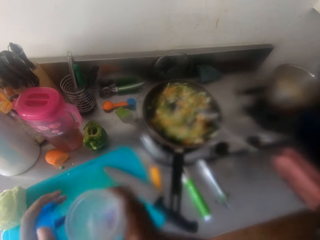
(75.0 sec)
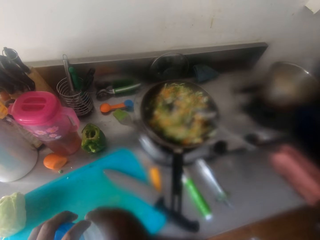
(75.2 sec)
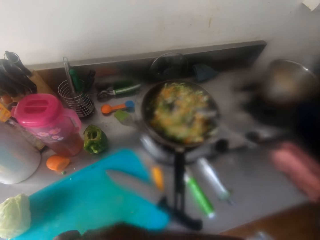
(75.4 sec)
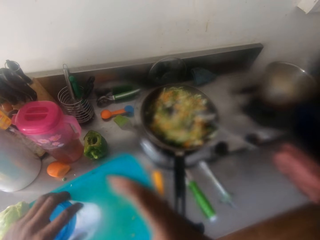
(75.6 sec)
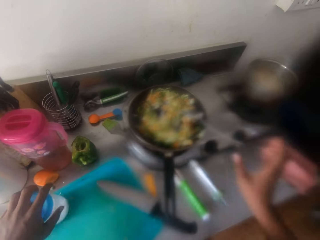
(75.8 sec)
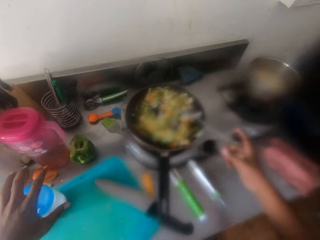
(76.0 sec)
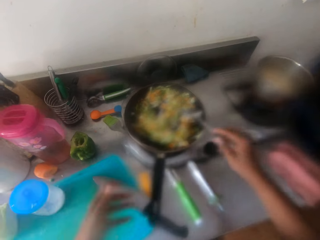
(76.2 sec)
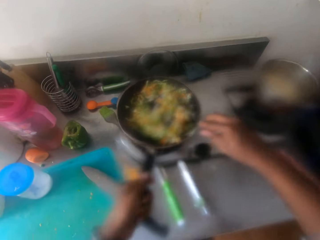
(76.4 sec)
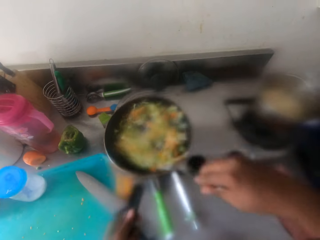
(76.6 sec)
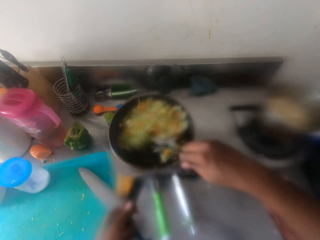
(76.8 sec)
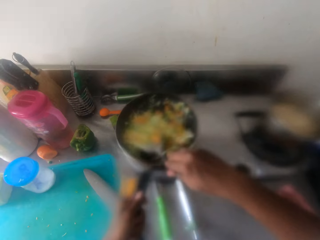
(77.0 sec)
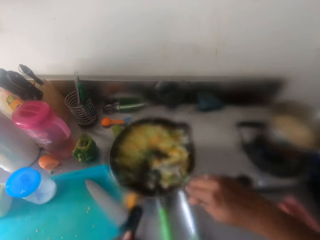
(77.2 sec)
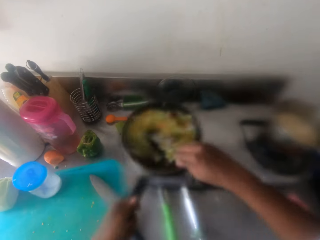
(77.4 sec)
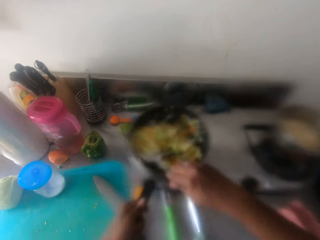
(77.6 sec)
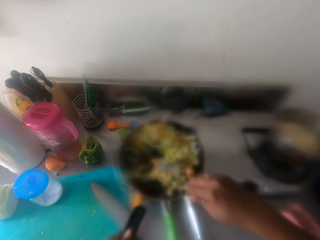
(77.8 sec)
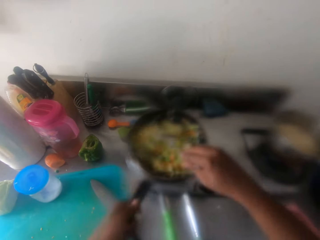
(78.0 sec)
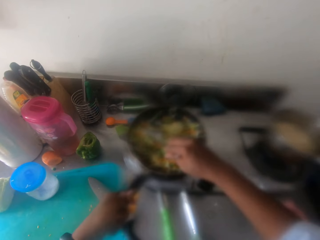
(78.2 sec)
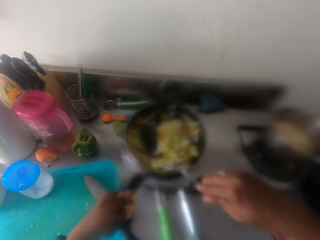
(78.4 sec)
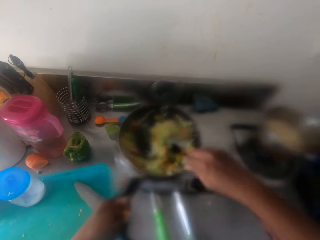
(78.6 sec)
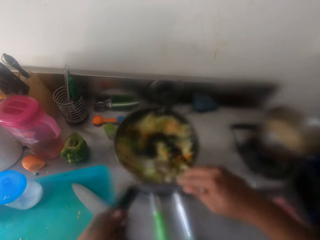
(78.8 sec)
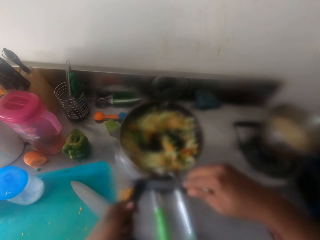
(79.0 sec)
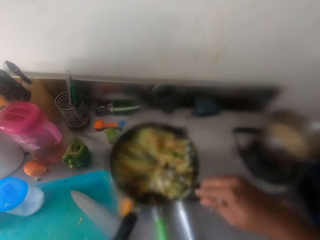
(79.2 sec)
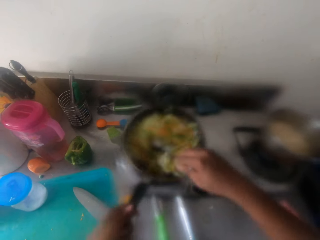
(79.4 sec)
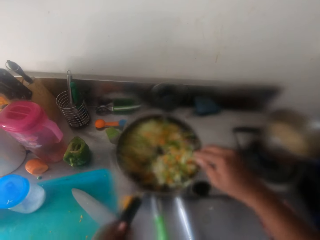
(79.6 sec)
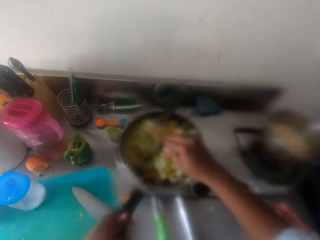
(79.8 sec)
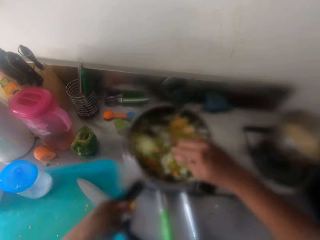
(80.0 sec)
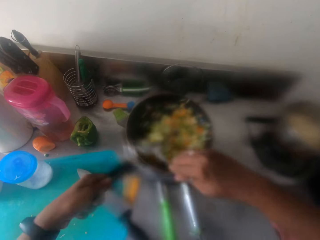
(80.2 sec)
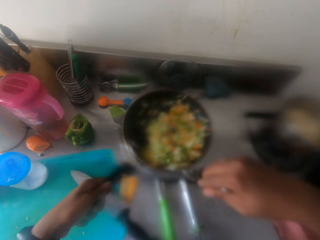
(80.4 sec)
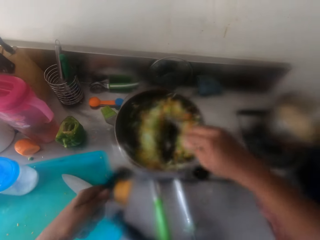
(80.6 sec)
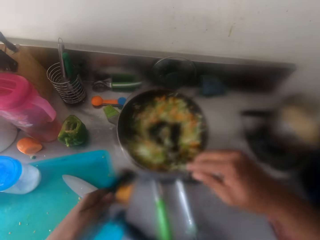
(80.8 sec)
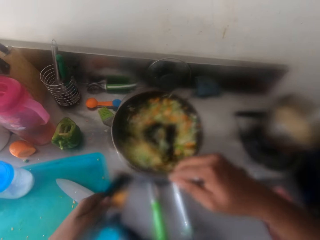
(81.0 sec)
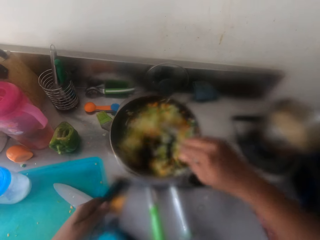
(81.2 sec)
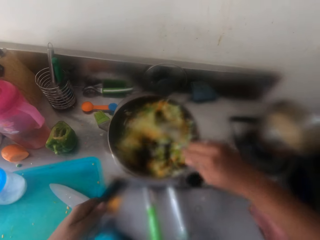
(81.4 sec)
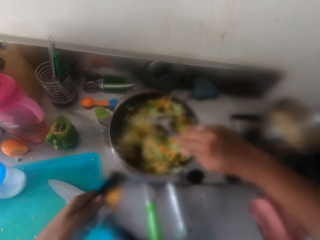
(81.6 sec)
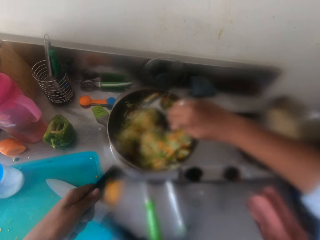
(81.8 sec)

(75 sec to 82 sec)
The camera wearer drops the spoon in the bottle of salt. He covers the lid of the bottle of salt. He drops the bottle of salt on the kitchen slab. He picks the spoon on the frying pan. He holds the frying pan handle with his left hand. He stirs the vegetables in the frying pan with the spoon. He shakes the frying pan with his left hand.

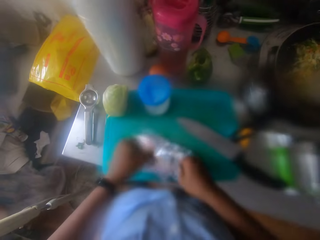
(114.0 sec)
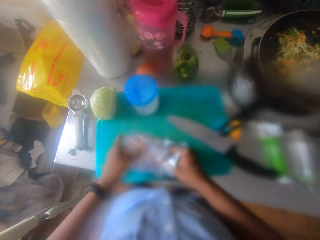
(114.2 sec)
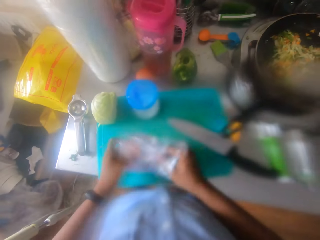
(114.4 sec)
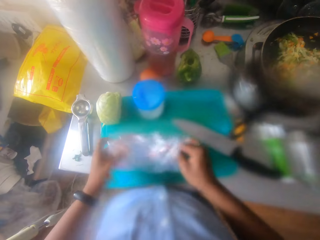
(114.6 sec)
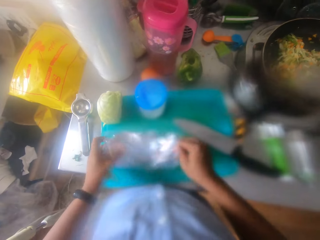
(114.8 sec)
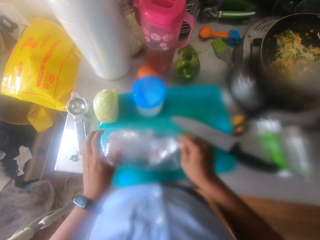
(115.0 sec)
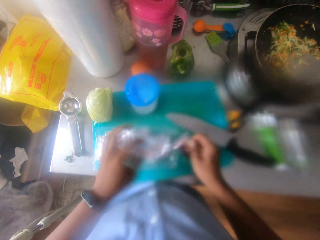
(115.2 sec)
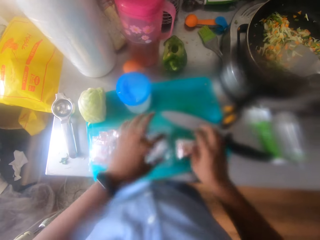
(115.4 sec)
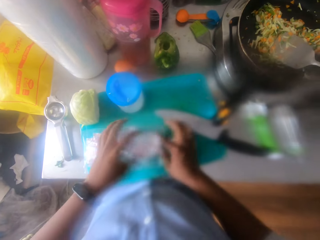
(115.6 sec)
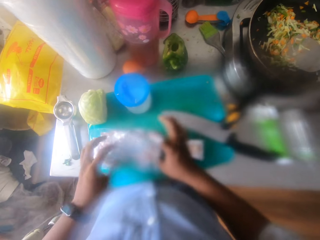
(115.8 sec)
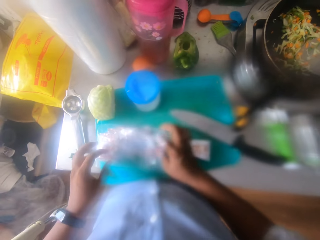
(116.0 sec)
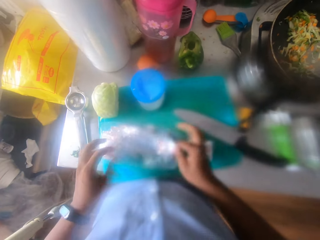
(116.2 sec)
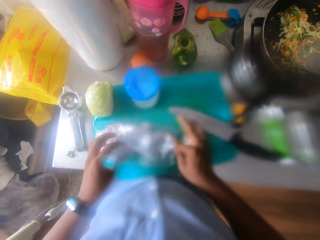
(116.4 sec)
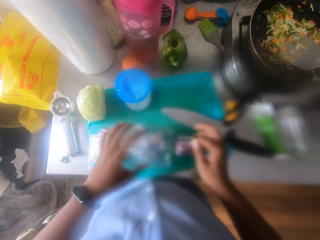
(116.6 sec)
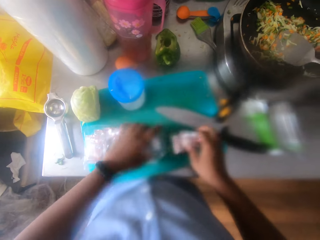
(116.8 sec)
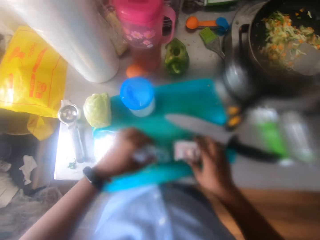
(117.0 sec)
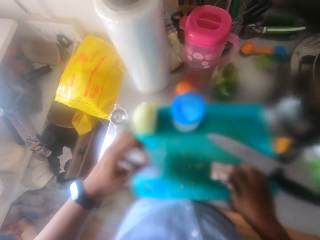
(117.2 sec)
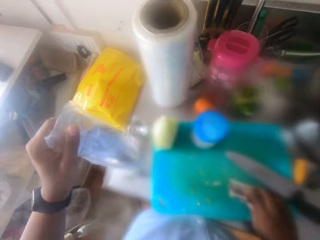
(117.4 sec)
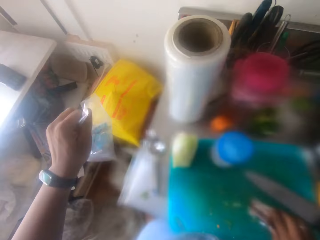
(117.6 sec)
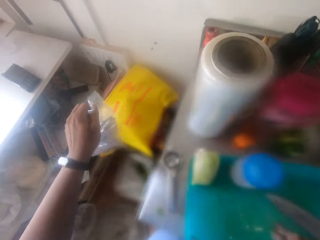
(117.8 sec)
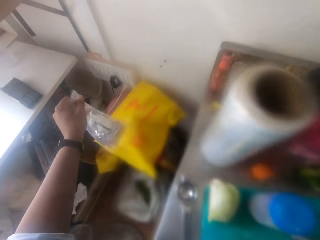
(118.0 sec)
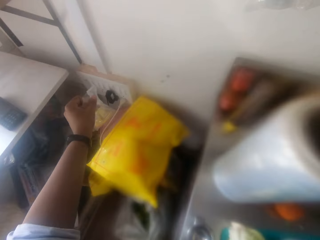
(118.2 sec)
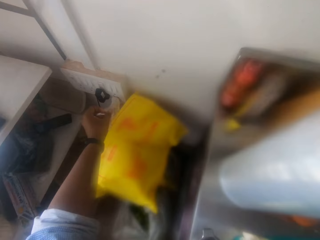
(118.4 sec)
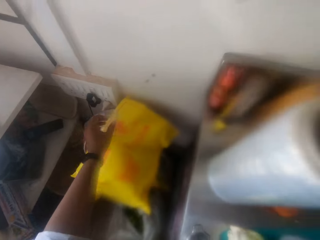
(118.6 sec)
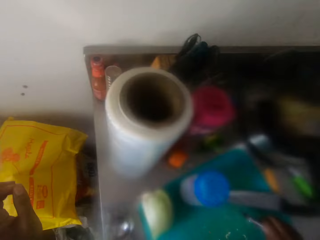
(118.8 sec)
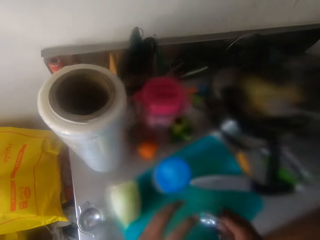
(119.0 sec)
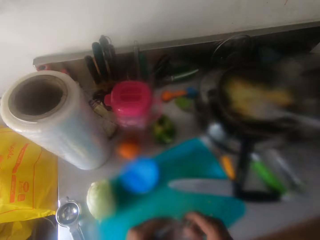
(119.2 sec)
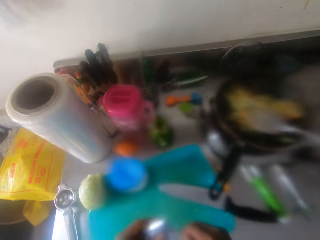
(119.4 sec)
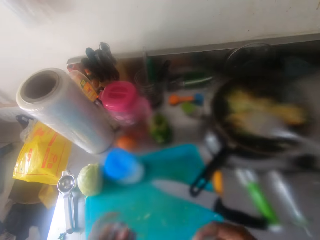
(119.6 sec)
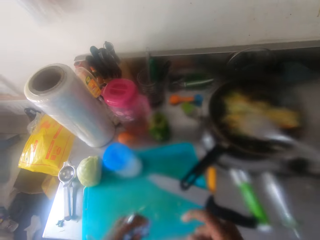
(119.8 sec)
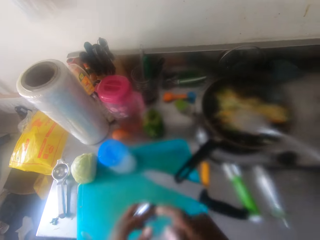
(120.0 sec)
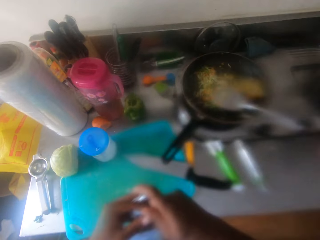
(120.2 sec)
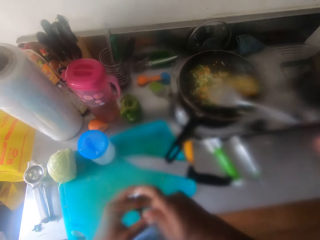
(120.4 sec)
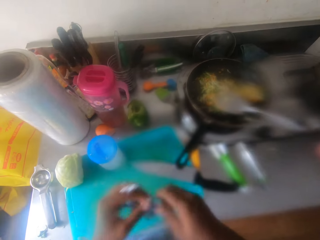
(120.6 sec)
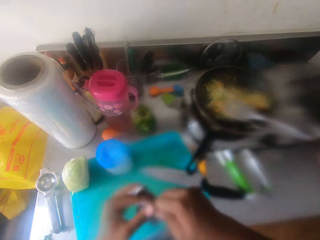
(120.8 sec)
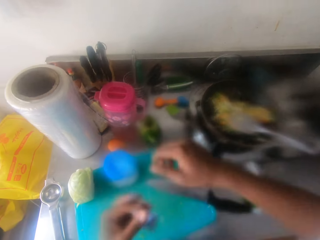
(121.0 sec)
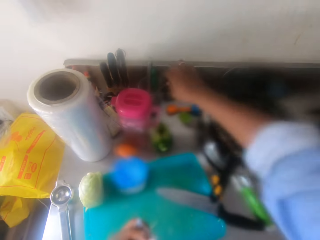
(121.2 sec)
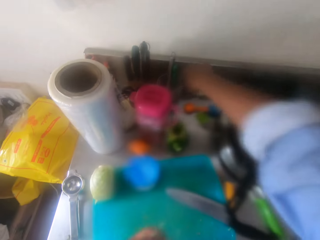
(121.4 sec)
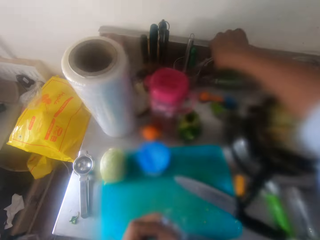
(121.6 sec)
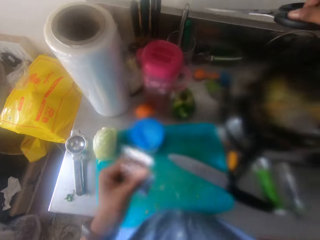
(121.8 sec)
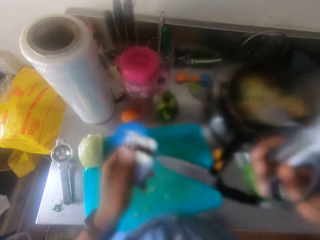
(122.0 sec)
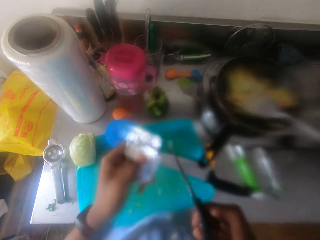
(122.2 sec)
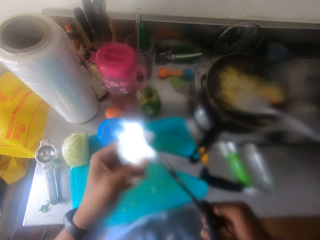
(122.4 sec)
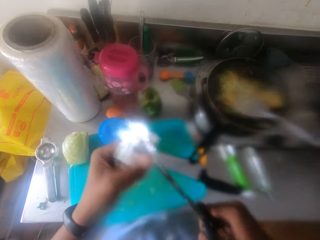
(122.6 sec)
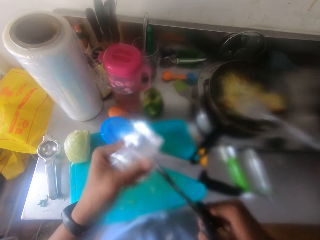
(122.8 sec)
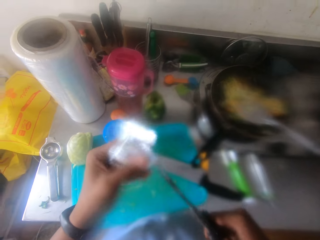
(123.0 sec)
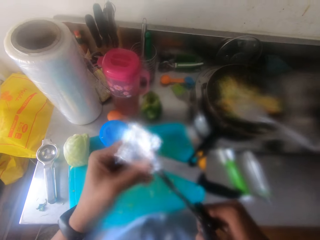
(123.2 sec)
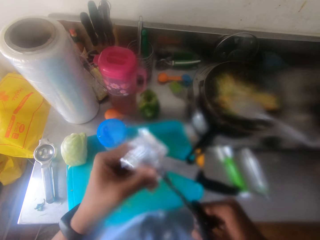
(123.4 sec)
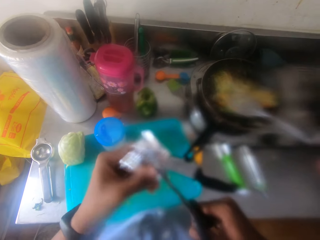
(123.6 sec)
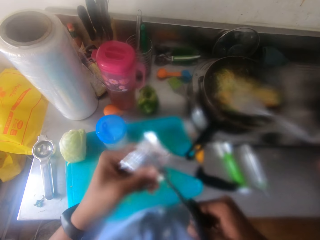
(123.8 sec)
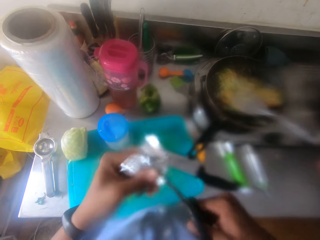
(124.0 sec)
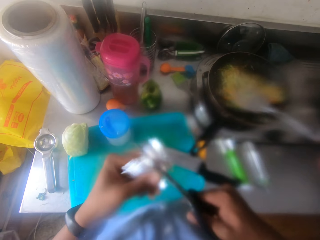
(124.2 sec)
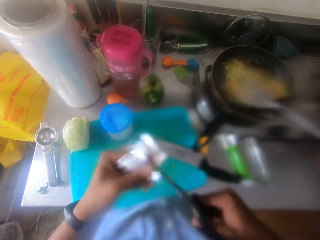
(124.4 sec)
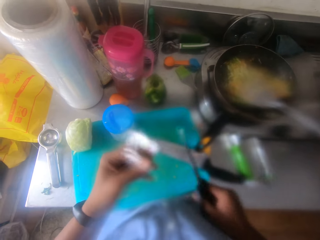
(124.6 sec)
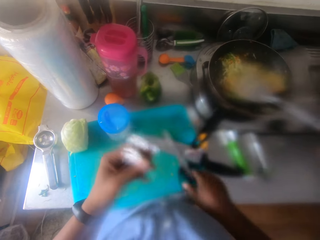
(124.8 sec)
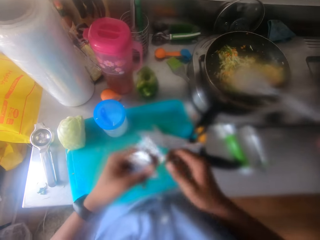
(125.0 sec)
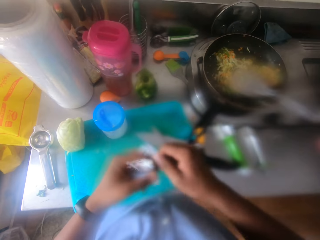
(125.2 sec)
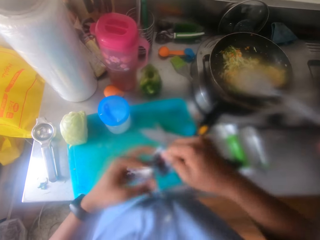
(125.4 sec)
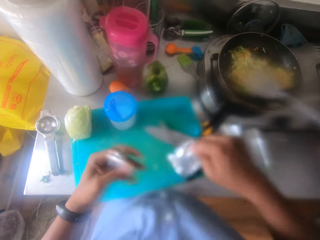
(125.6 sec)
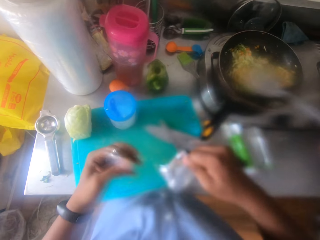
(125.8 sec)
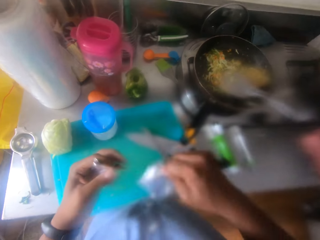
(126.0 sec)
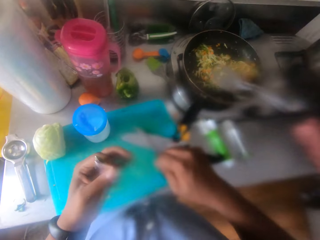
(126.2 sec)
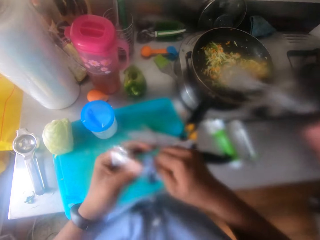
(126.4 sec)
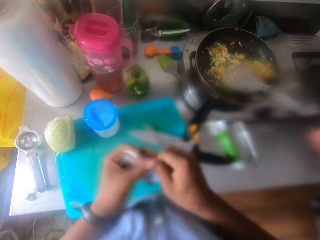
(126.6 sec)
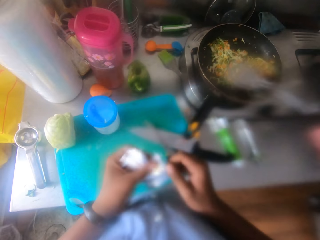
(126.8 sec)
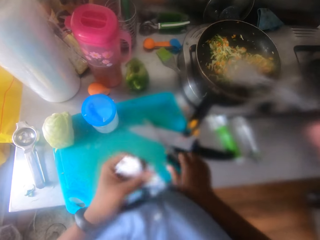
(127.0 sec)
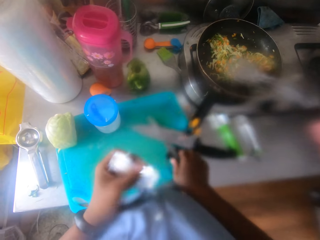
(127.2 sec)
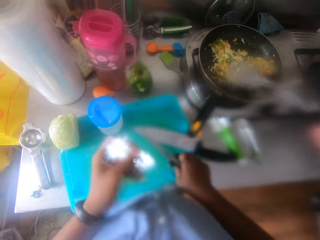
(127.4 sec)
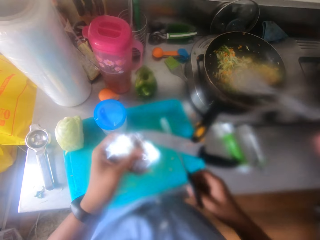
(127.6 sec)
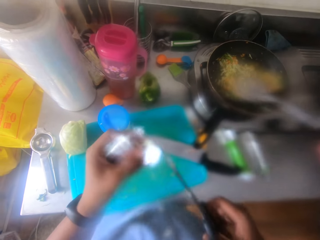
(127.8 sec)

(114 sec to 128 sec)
The camera wearer removes some small polythene sachets from the second polythene bag. They pick a sachet of something. They pick the second polythene bag from the chopping board. They pick the sachet of something again. They drop the sachet of something. They drop the polythene bag beside the big polythene bag. They hold the sachet of something. They shake the polythene sachets. They pick a pair of scissors from a cup on the kitchen slab. They cut the sachet with the pair of scissors. They drop the pair of scissors on the kitchen slab. They exchange the hand with the sachet. They shake the sachets. They exchange the hand with the sachet. They pick the pair of scissors from the kitchen slab.
